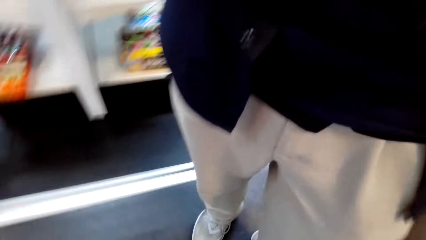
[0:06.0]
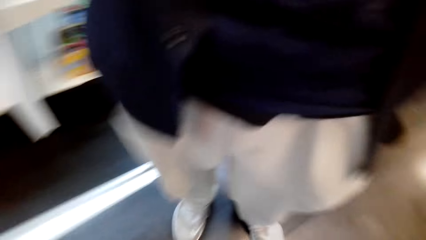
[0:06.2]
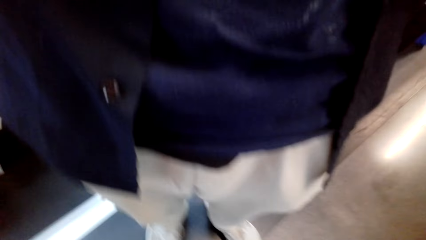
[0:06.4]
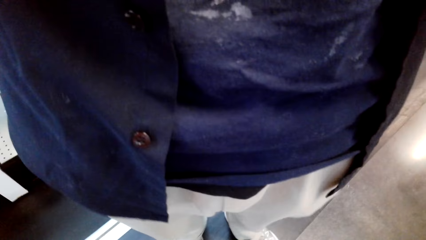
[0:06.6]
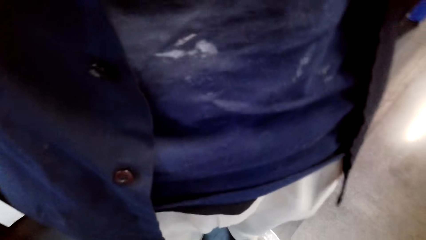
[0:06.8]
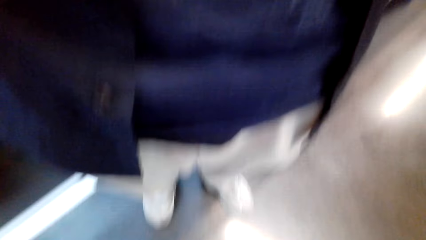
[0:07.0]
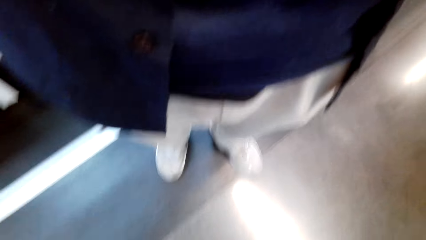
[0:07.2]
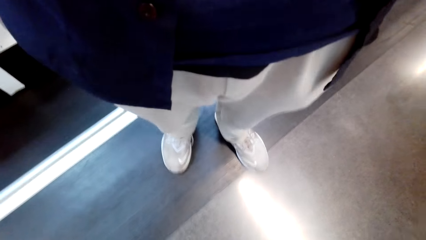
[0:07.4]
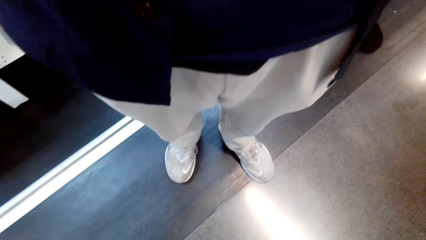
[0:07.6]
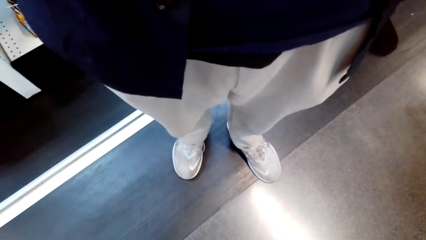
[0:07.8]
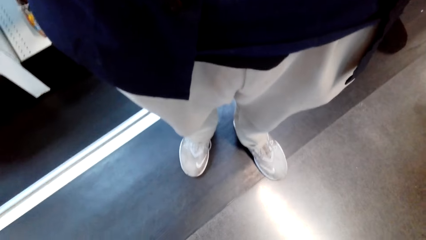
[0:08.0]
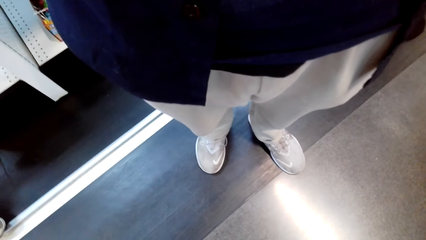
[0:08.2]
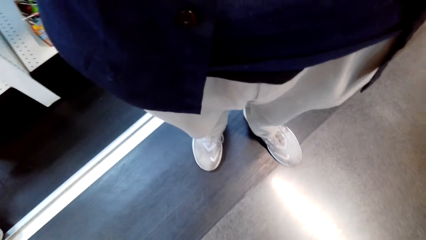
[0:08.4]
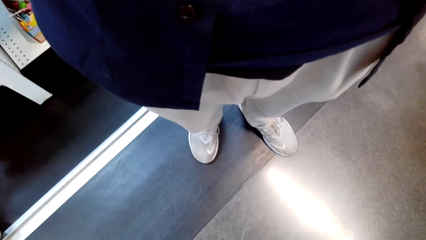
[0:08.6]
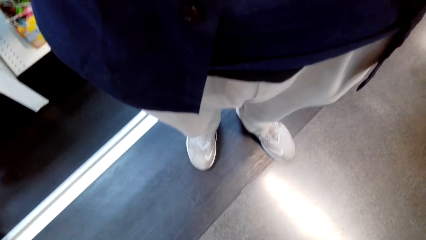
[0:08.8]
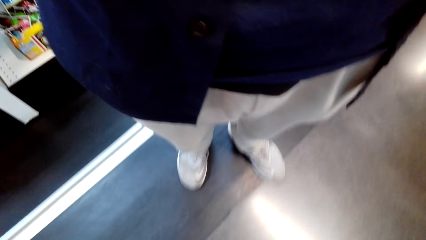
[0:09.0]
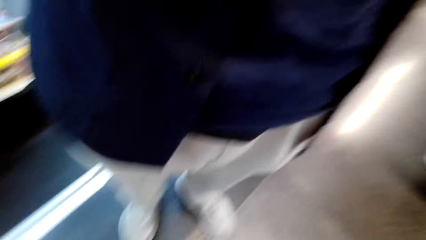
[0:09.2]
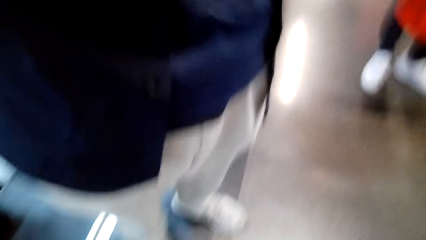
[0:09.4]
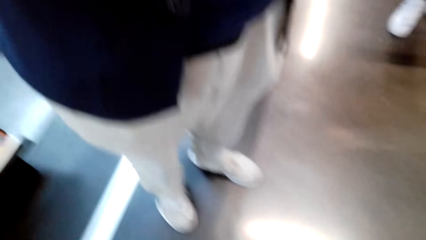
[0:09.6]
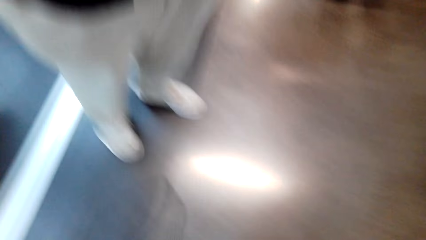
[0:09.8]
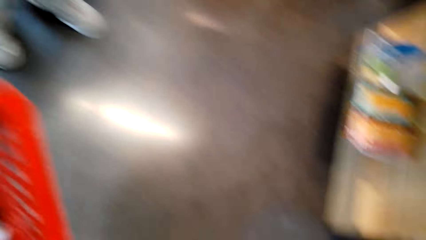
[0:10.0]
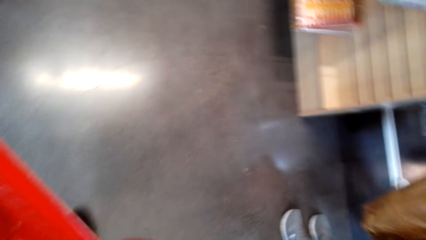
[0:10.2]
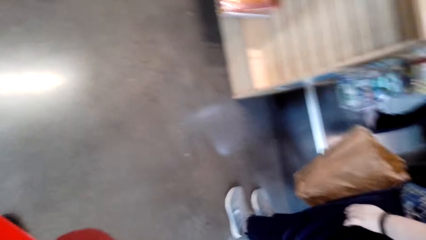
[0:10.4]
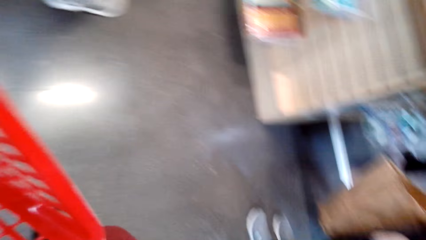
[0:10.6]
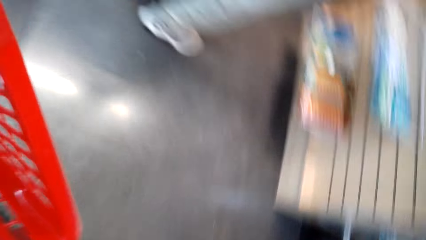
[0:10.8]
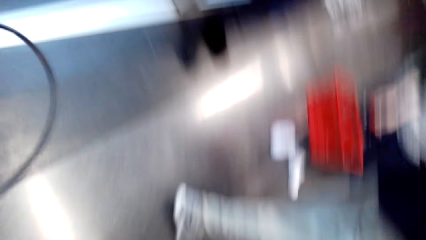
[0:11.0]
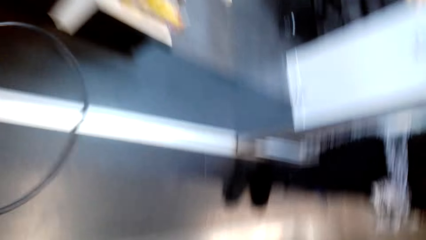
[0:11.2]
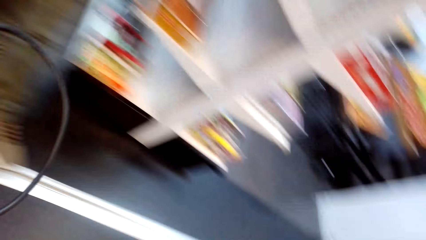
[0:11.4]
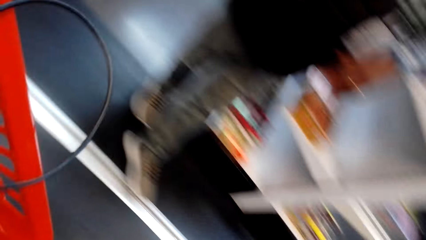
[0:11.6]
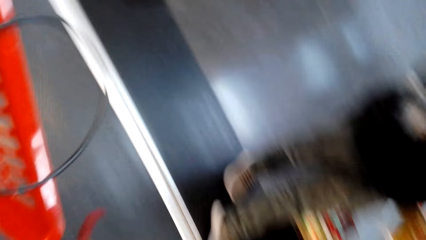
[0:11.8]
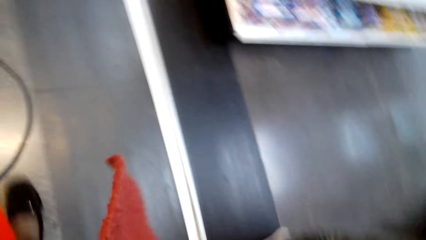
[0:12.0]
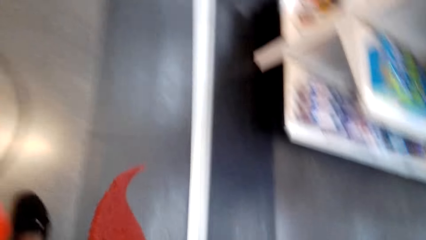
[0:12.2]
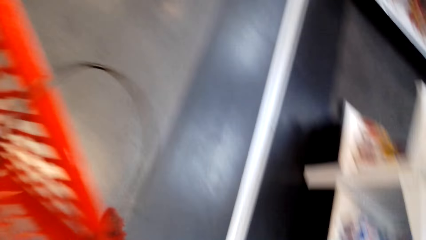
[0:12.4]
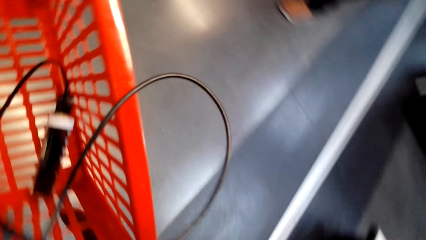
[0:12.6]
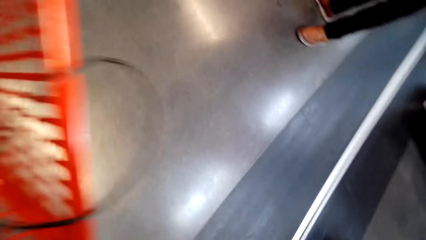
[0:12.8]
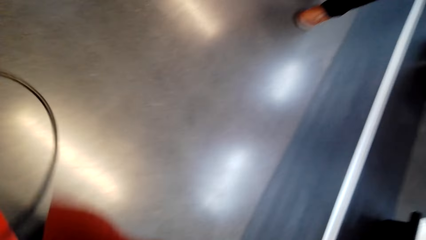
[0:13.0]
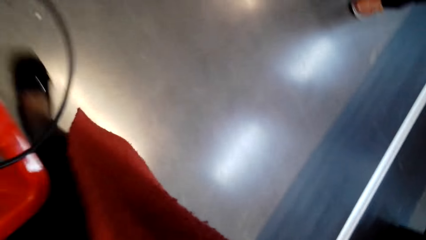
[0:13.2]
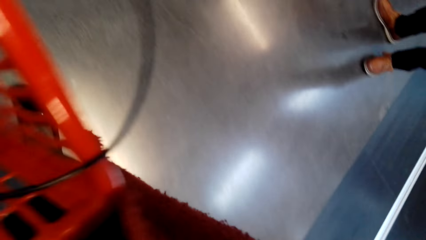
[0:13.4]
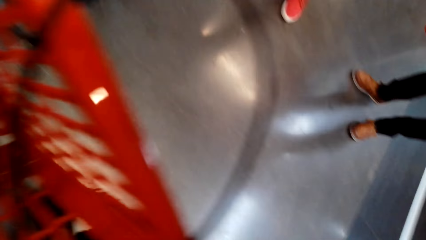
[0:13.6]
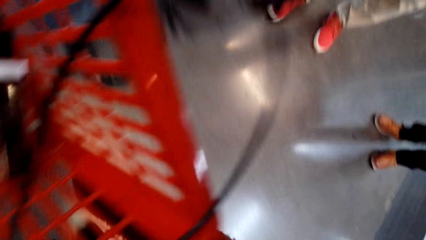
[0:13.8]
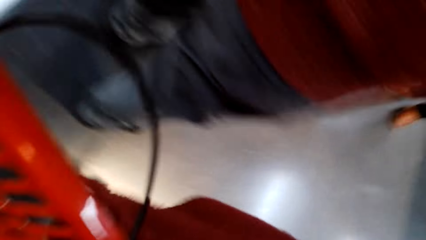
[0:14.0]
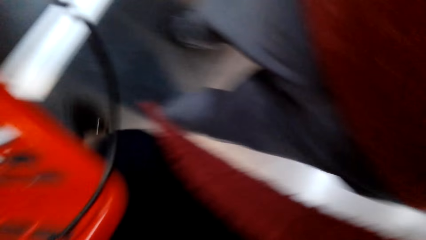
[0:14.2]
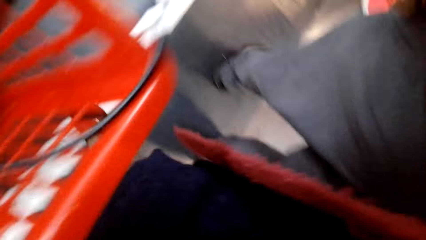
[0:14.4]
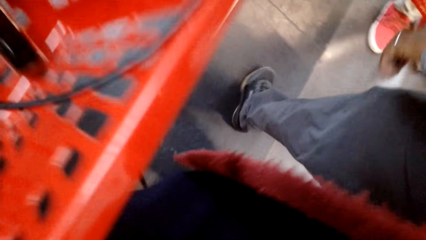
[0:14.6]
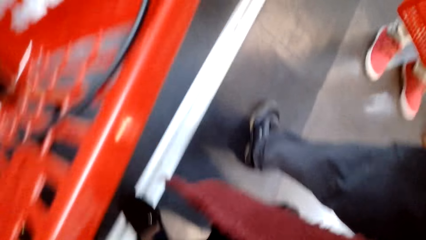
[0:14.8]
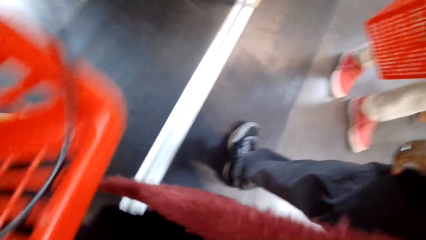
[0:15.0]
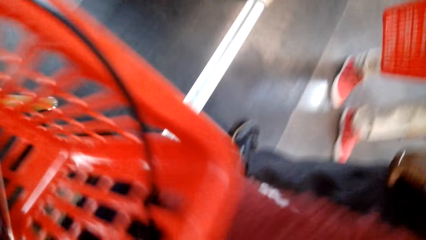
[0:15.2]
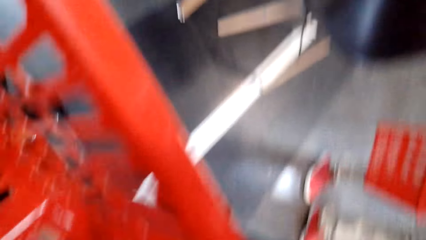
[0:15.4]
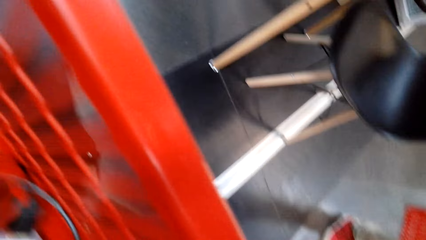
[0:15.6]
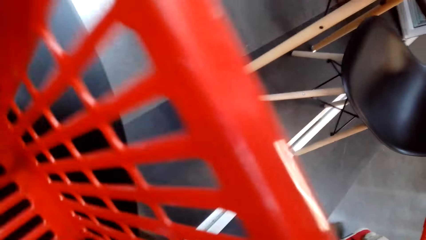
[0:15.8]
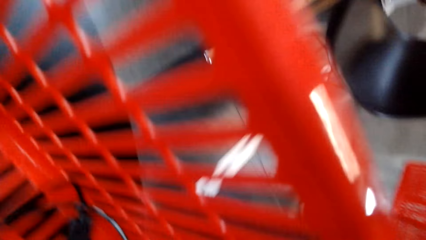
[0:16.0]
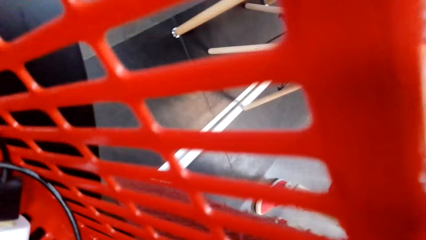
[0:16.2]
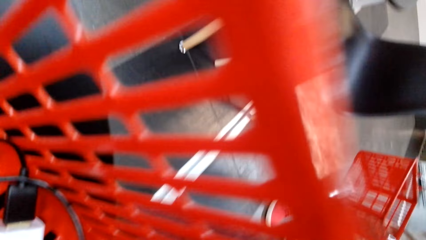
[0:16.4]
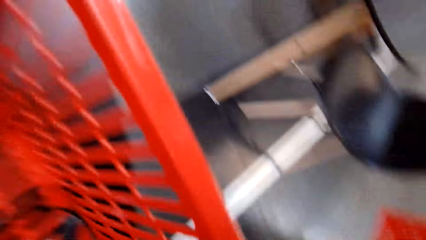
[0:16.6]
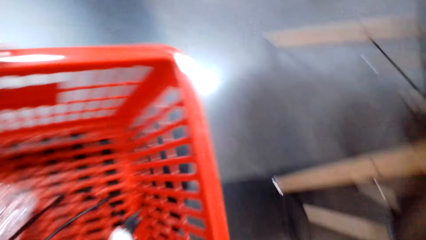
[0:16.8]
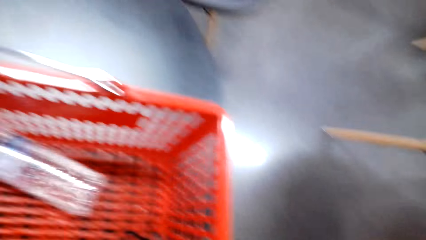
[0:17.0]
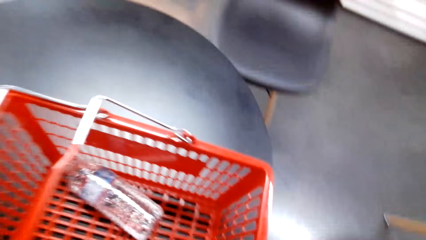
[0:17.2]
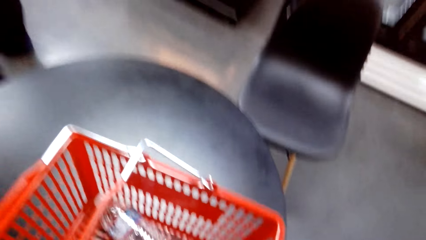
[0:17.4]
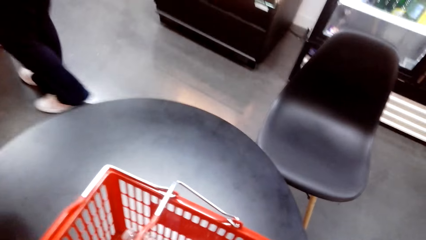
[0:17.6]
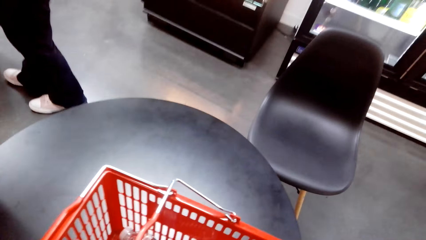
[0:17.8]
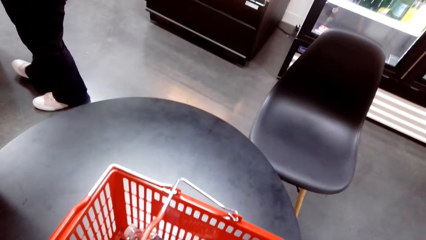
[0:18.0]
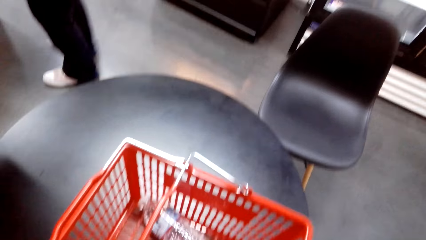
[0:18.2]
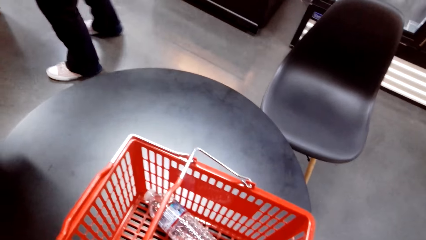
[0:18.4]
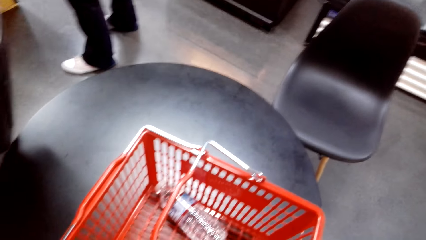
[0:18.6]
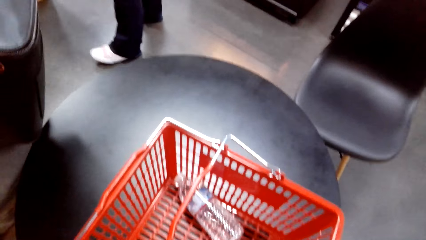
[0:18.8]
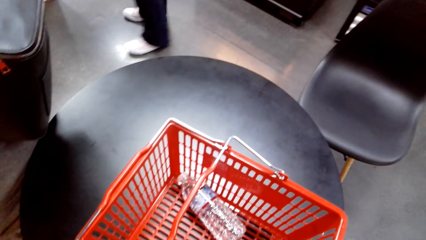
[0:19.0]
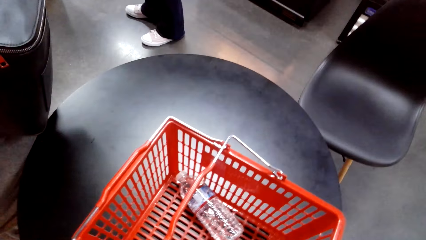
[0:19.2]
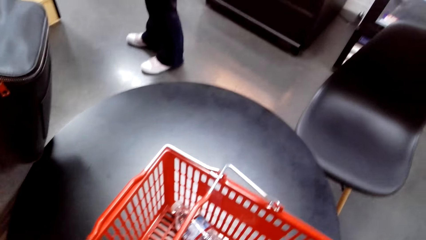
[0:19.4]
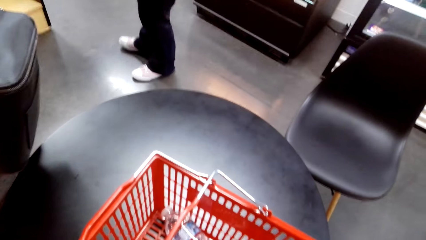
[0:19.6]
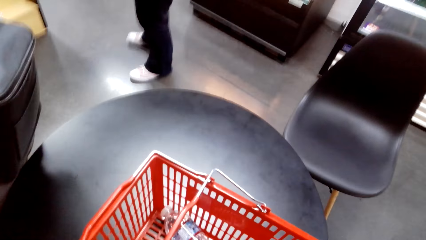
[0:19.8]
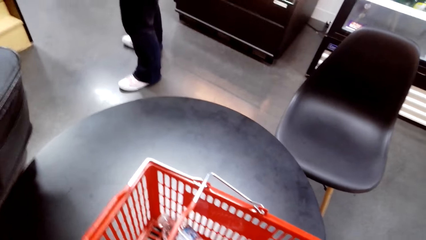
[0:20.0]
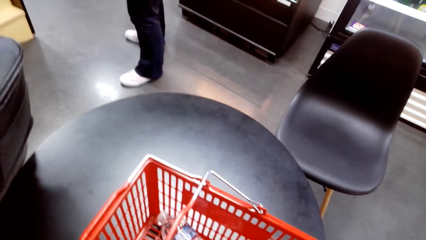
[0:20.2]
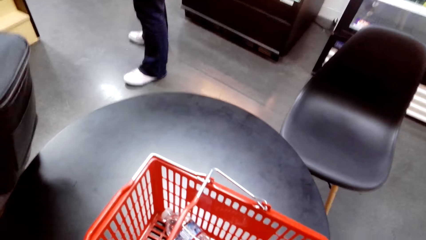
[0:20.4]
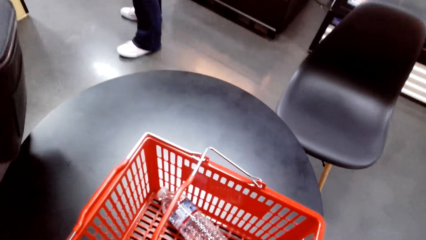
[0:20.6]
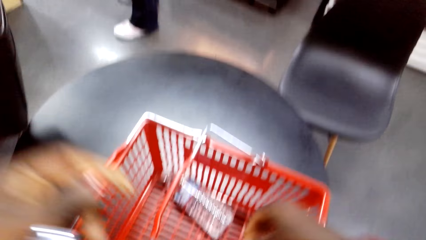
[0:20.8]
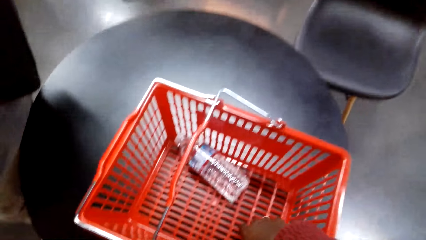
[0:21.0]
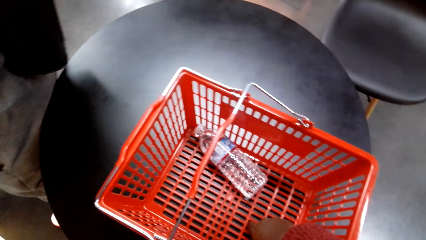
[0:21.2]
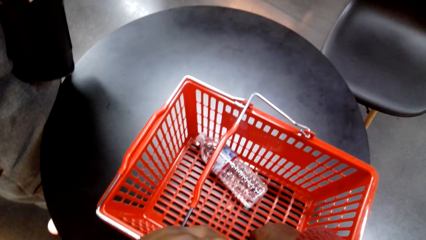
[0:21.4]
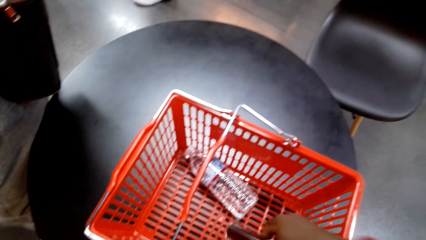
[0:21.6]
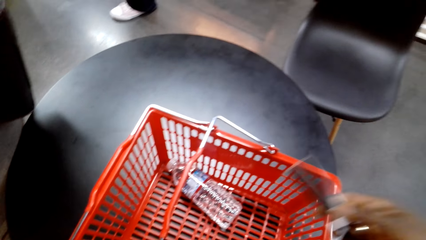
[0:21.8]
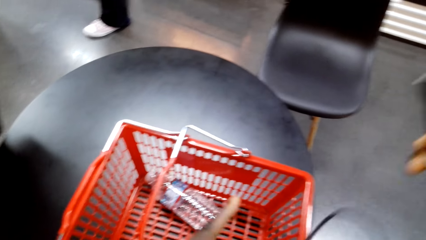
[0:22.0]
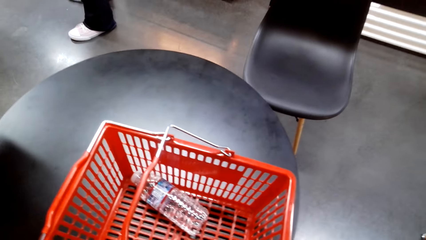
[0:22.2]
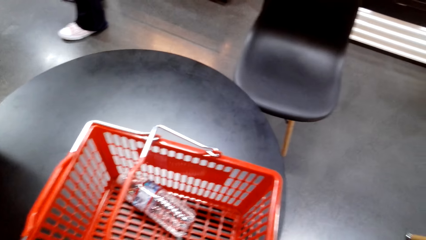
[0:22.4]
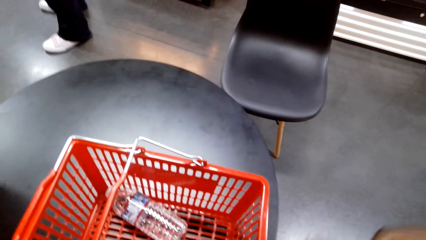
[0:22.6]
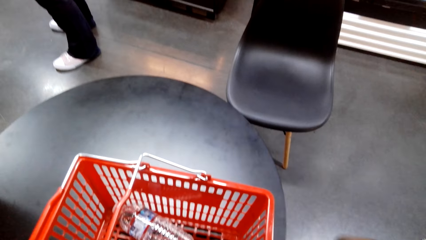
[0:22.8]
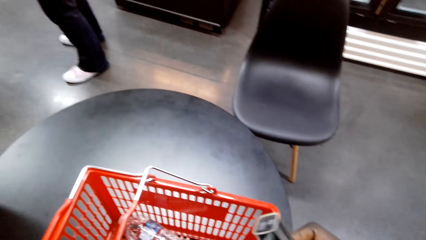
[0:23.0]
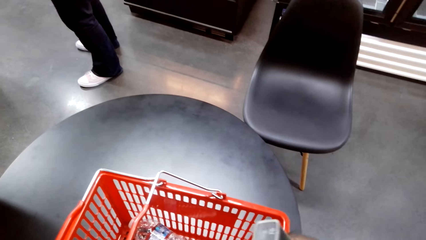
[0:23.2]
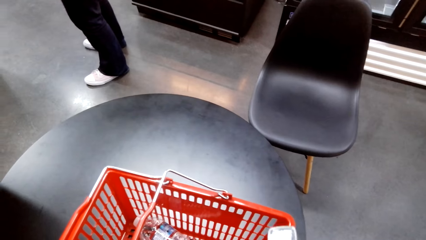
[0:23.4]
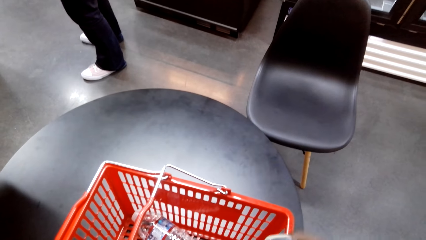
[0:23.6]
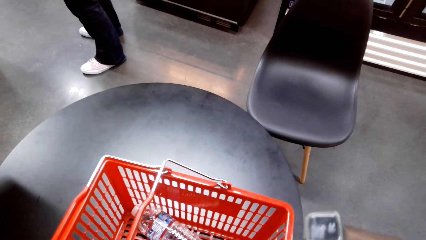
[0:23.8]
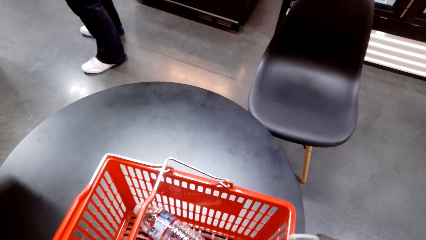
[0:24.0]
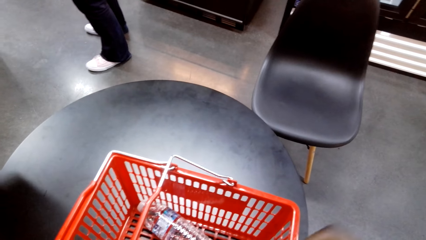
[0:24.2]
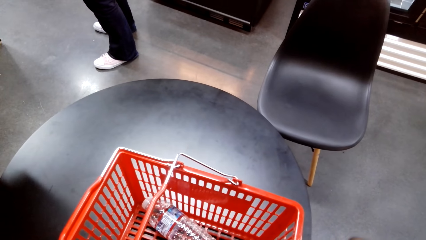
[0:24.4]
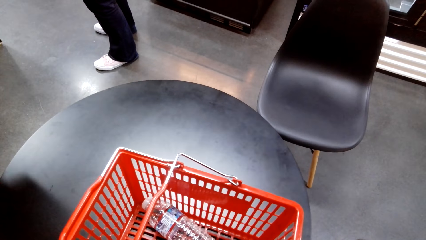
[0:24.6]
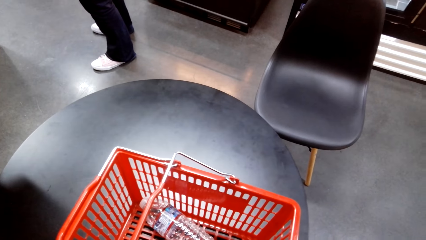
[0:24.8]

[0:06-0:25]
The camera wearer looks around. A man adjusts the camera to the camera wearer. The camera wearer walks on the supermarket. They place the bucket or tray on the table and look around. They drop both hands and look around. They take something from the tray. They lift a cable, look around, and touch something.
